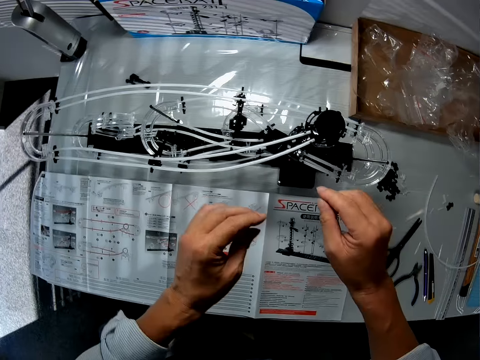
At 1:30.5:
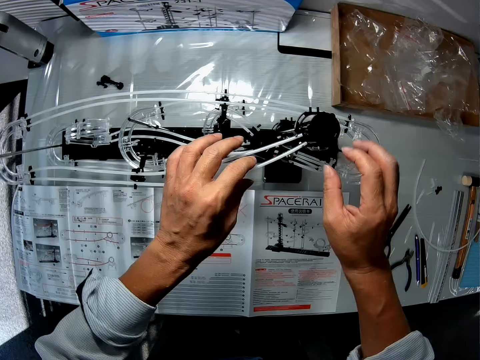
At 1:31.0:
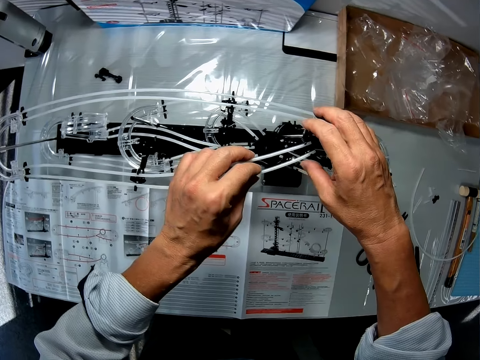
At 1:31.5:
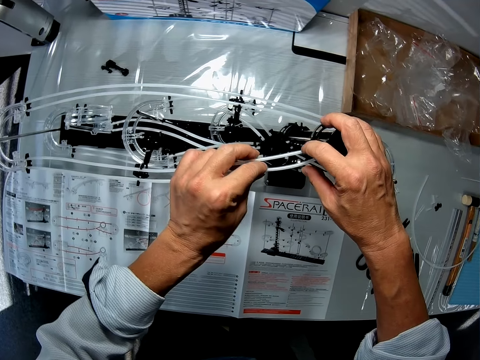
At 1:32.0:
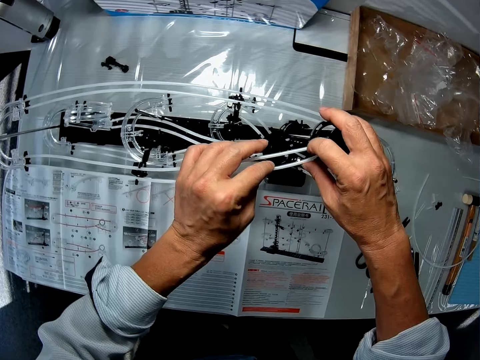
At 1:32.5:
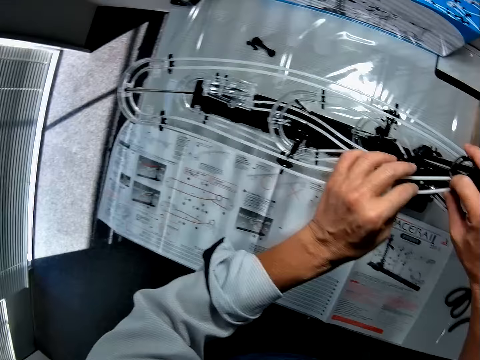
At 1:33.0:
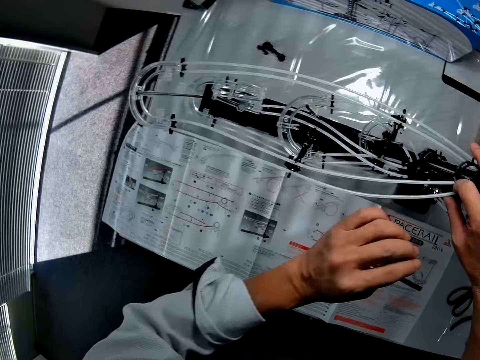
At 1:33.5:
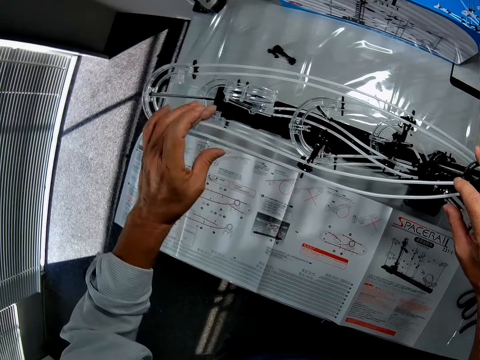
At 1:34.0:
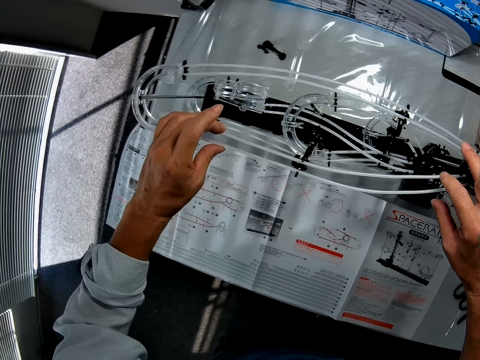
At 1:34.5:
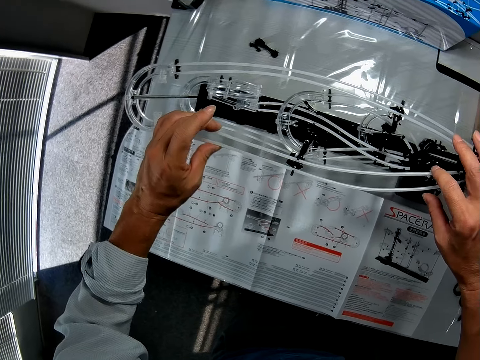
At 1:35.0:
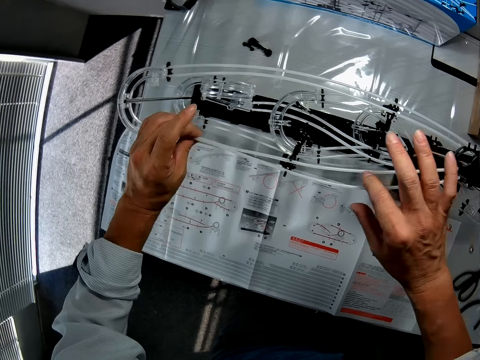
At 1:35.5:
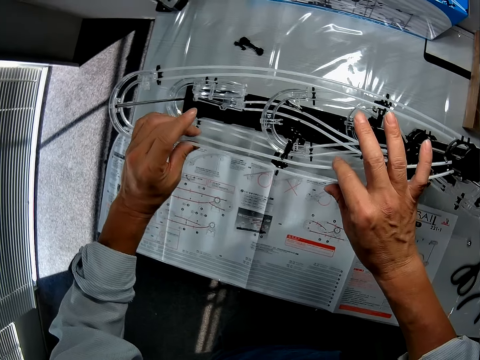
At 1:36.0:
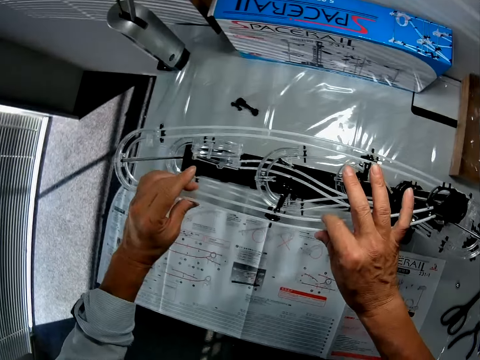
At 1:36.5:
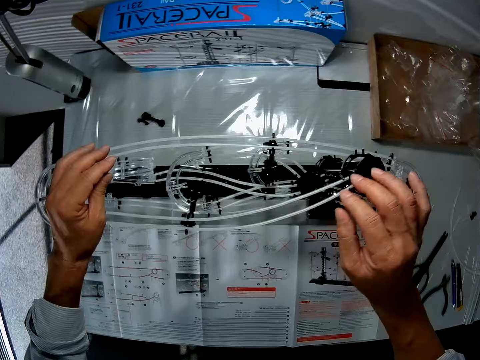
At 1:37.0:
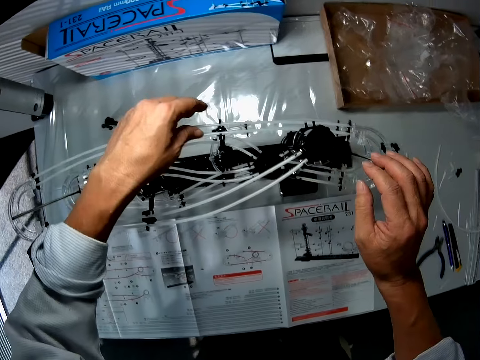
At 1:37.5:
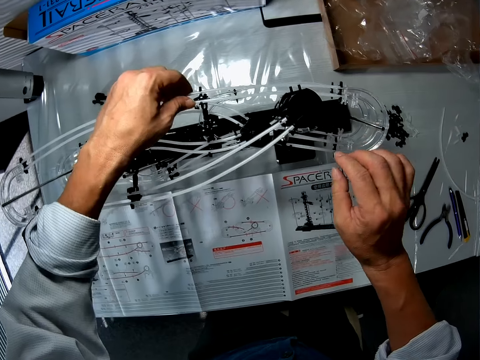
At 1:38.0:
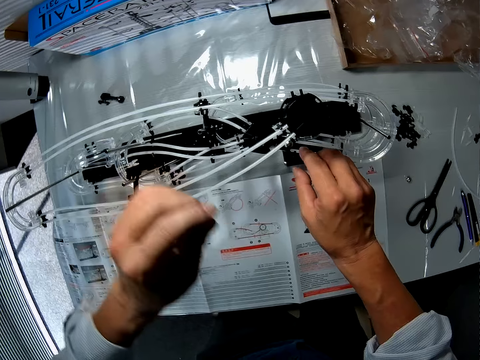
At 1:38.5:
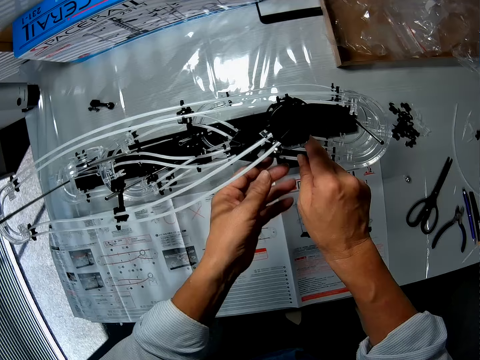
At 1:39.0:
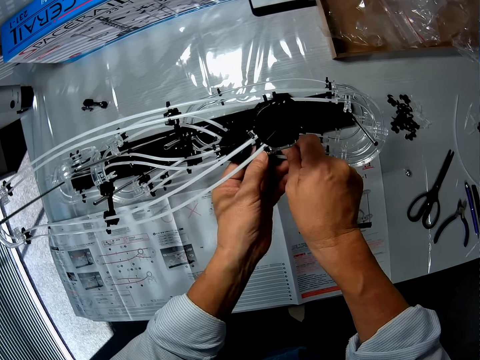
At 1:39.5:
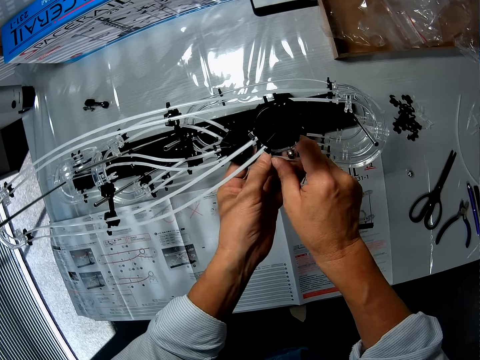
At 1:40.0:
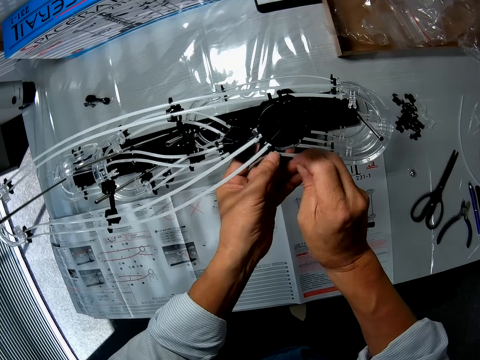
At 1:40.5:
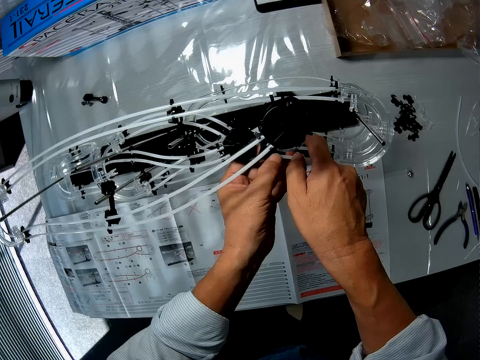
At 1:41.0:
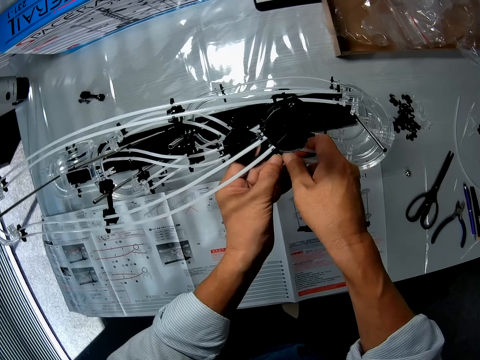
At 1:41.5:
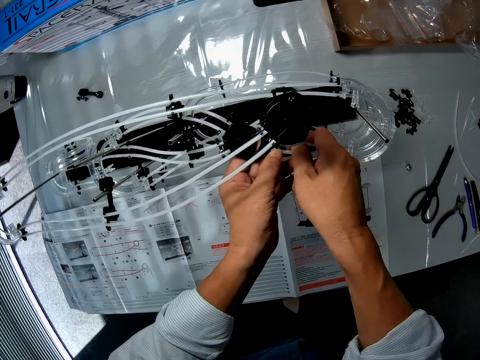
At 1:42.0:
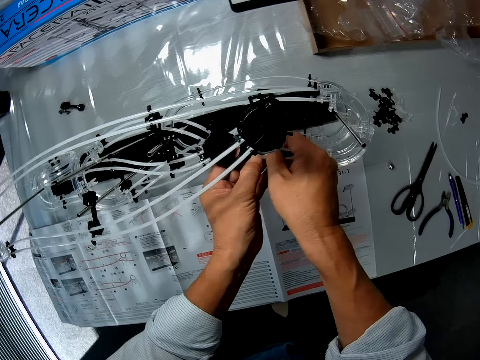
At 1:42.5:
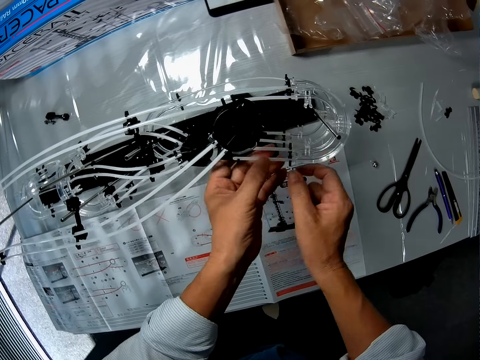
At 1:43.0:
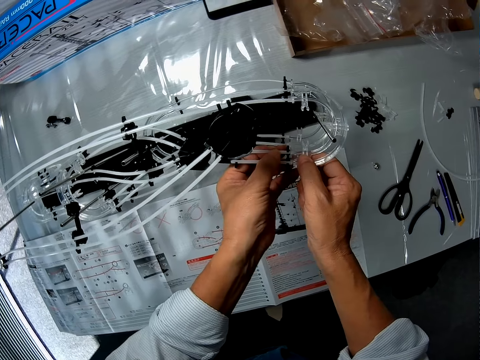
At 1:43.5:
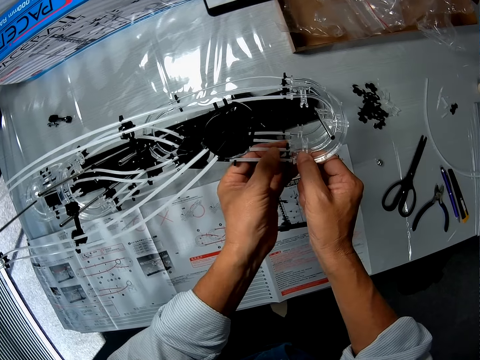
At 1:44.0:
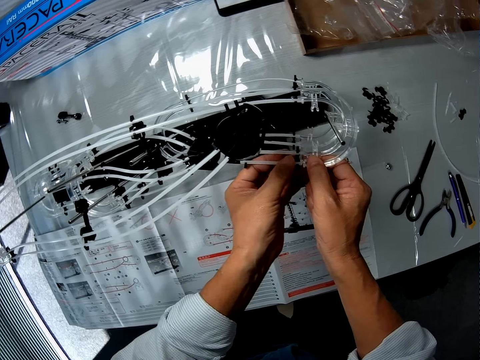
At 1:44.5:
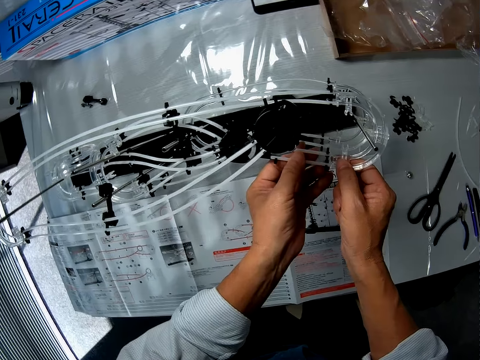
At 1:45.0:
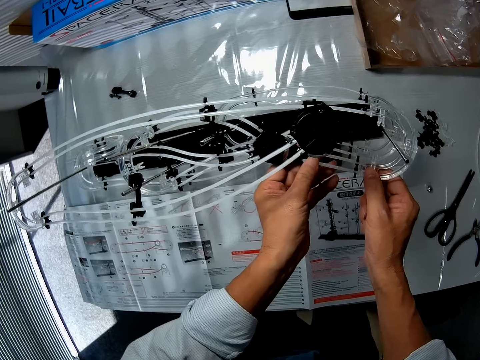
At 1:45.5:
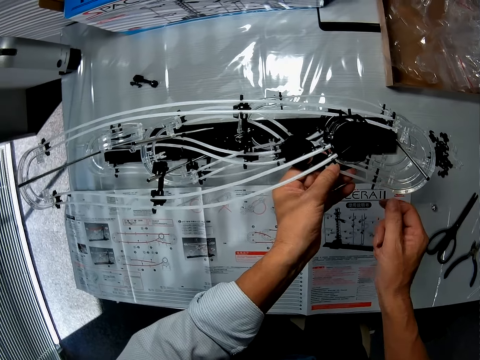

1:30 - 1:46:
The camera wearer fixes the space rail. They adjust the roller coaster toy. They take the marble ball from the roller coaster toy. They adjust the roller coaster toy.

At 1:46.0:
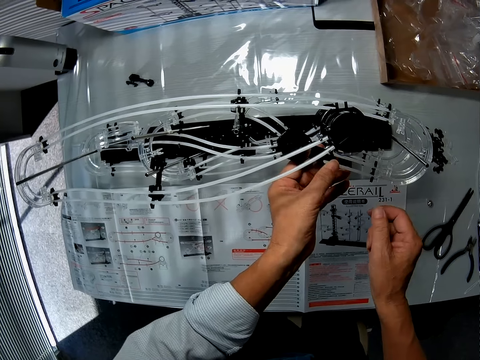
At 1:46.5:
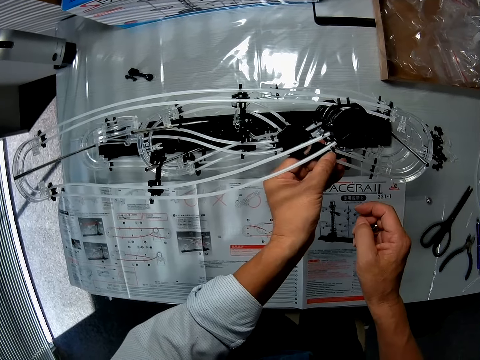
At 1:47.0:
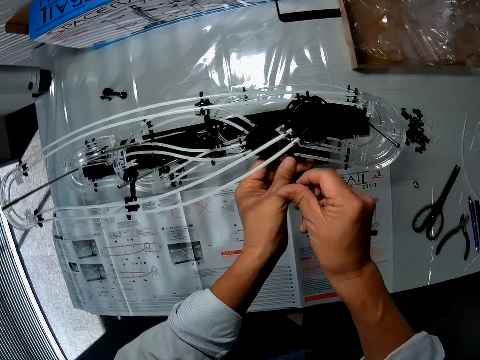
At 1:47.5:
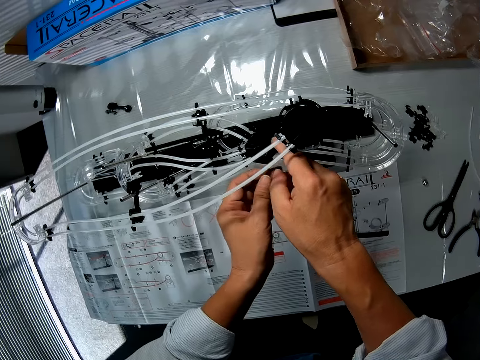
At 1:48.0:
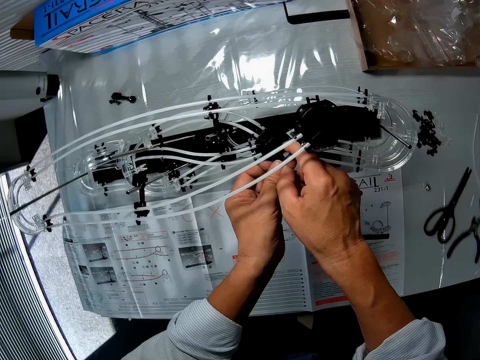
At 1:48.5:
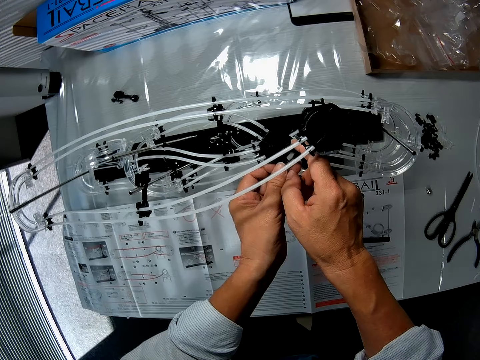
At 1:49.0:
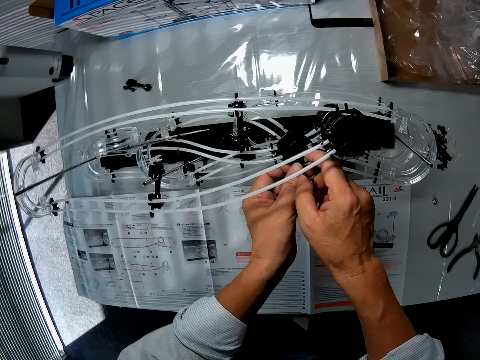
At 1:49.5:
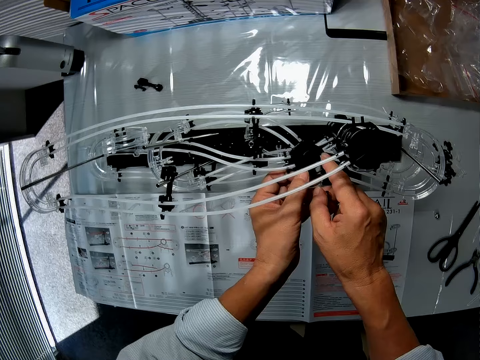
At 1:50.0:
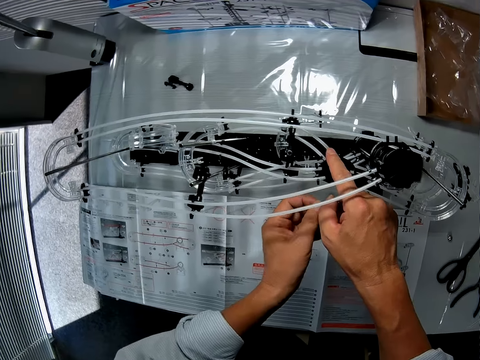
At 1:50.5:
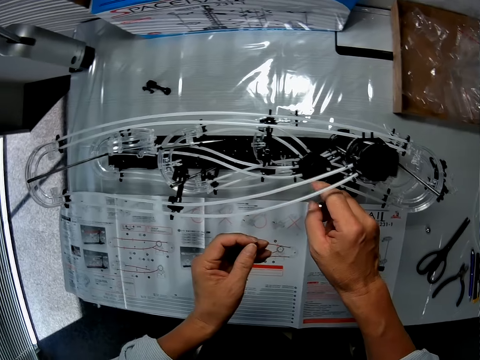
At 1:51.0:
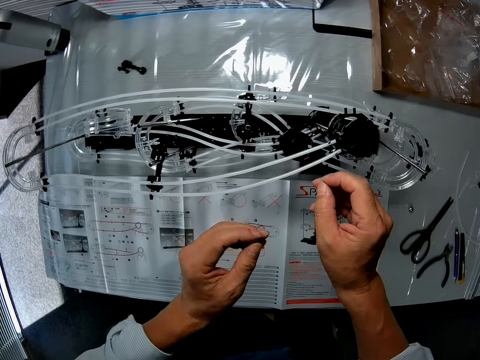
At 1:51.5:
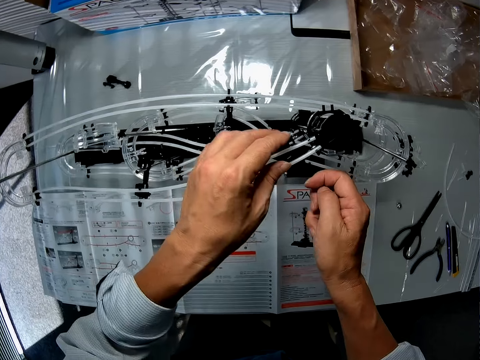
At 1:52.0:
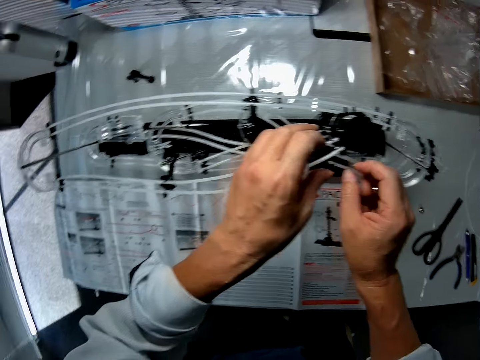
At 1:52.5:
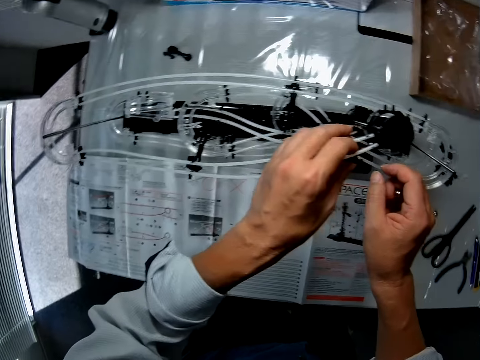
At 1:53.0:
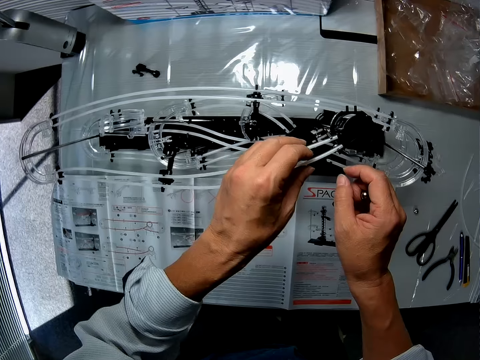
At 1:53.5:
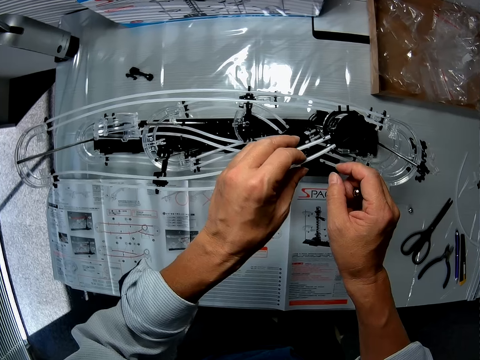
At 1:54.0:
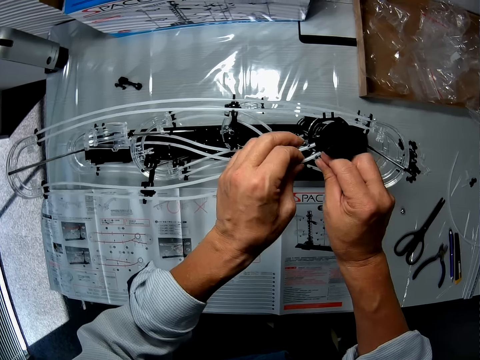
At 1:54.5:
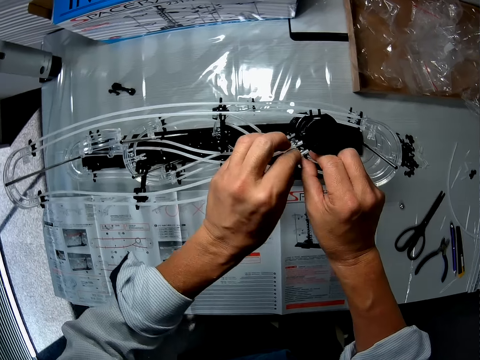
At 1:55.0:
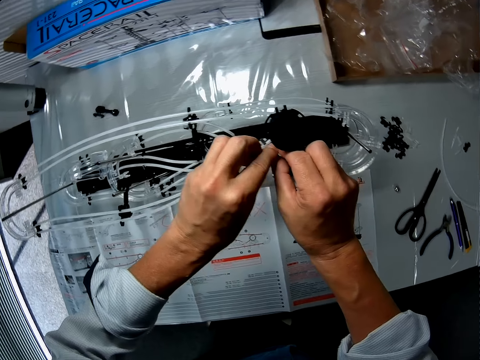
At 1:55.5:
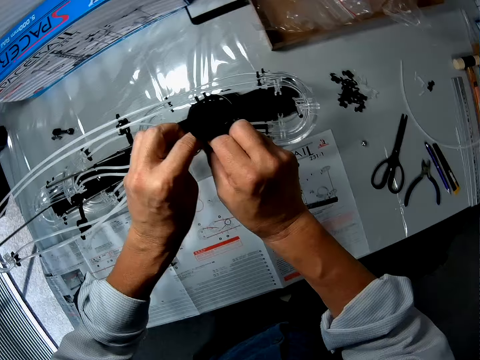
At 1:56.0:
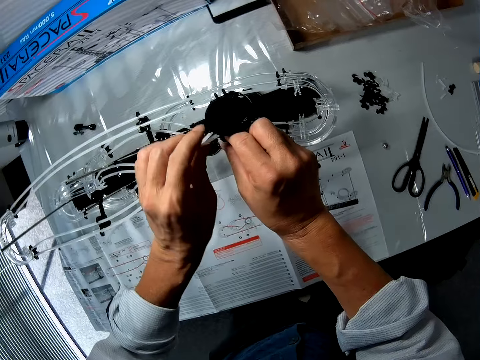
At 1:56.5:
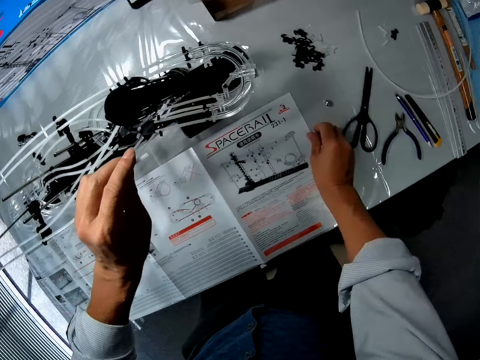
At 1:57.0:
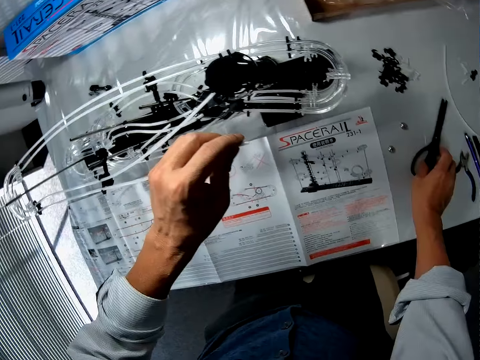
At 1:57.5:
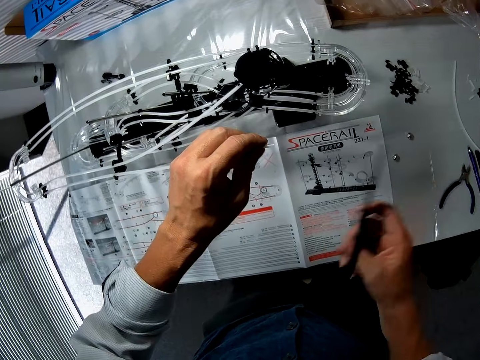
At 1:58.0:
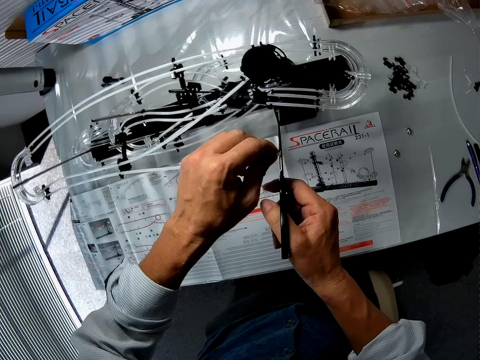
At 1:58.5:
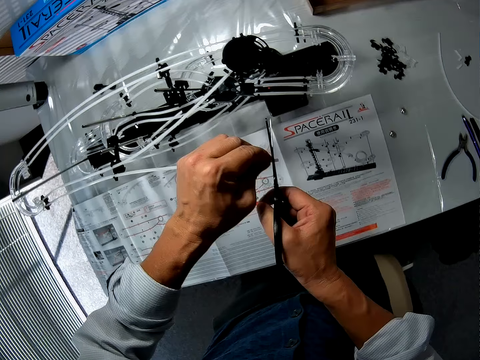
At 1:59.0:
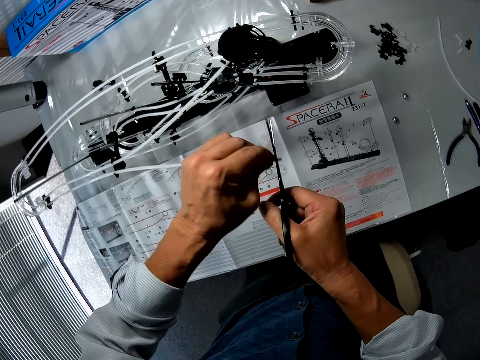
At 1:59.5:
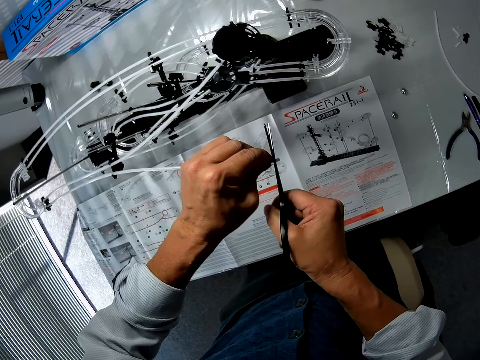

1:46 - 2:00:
The camera wearer puts the marble ball on the table. They pick scissors from the table. They cut the space ship rail or tube.
